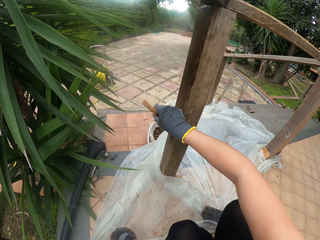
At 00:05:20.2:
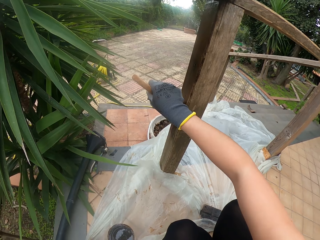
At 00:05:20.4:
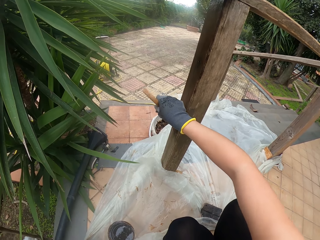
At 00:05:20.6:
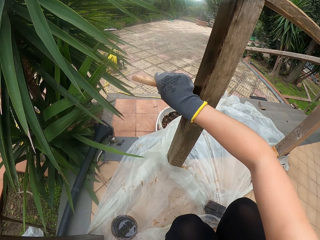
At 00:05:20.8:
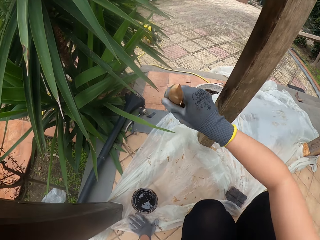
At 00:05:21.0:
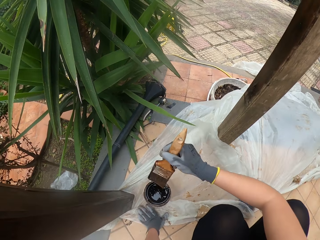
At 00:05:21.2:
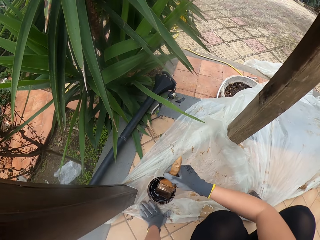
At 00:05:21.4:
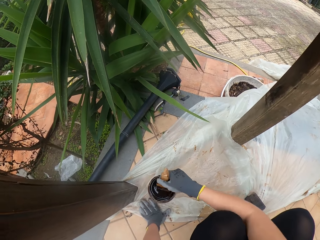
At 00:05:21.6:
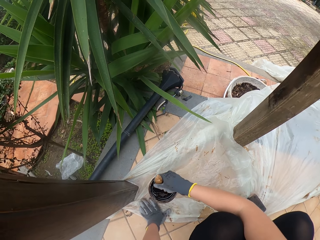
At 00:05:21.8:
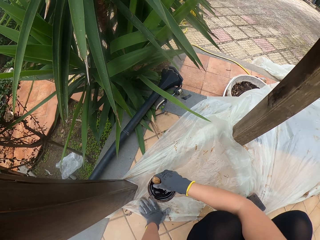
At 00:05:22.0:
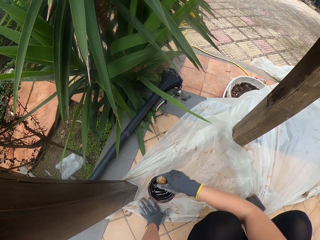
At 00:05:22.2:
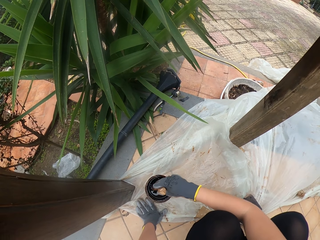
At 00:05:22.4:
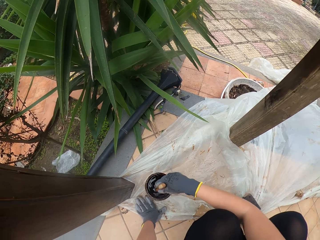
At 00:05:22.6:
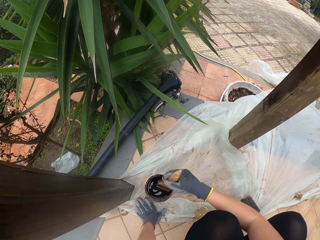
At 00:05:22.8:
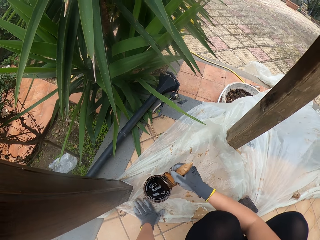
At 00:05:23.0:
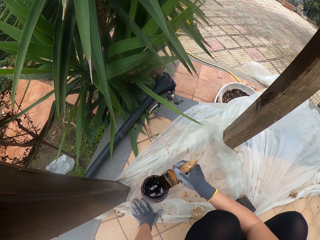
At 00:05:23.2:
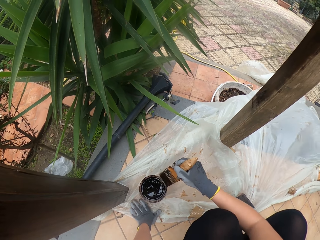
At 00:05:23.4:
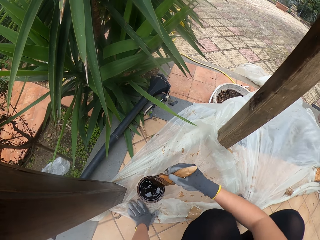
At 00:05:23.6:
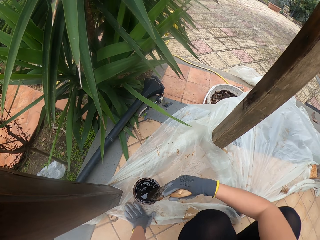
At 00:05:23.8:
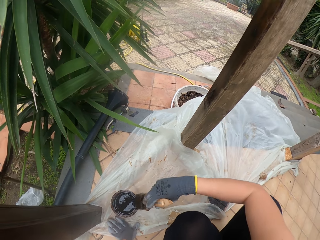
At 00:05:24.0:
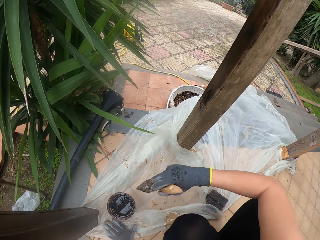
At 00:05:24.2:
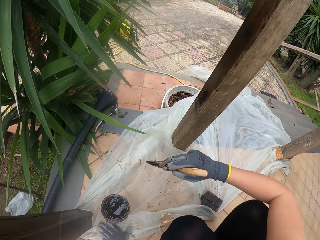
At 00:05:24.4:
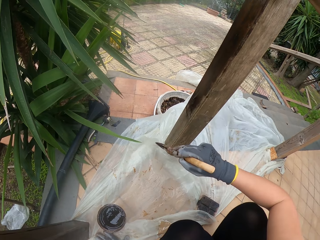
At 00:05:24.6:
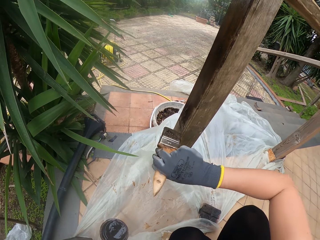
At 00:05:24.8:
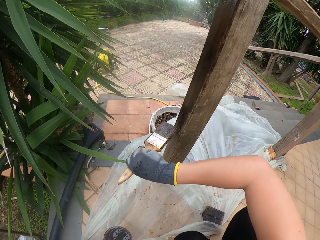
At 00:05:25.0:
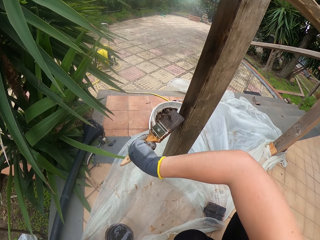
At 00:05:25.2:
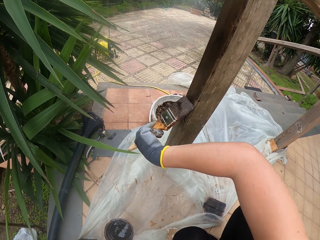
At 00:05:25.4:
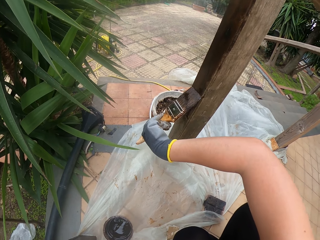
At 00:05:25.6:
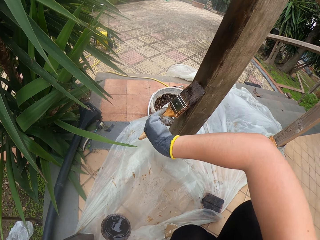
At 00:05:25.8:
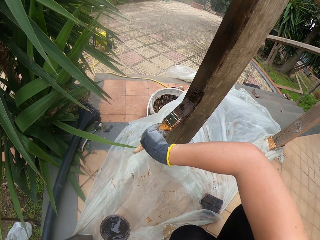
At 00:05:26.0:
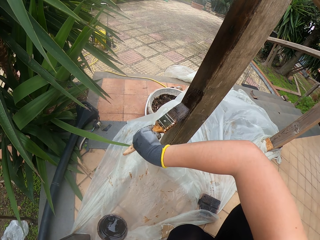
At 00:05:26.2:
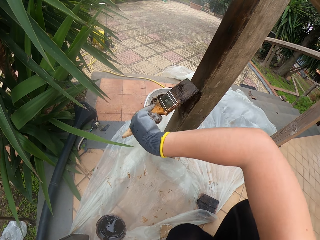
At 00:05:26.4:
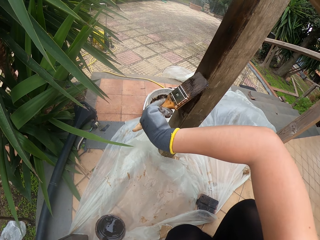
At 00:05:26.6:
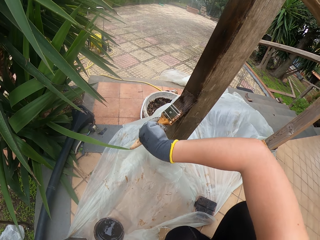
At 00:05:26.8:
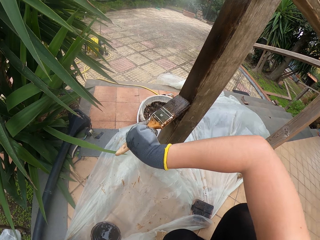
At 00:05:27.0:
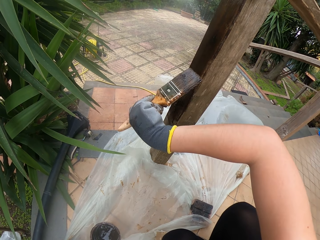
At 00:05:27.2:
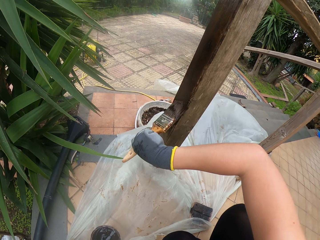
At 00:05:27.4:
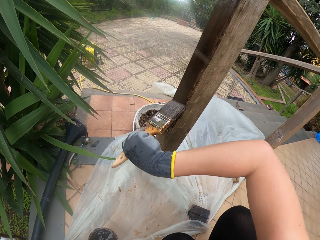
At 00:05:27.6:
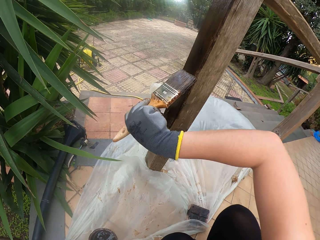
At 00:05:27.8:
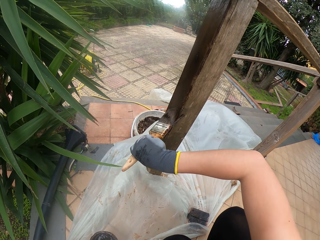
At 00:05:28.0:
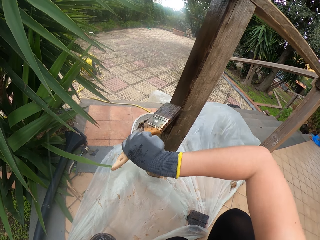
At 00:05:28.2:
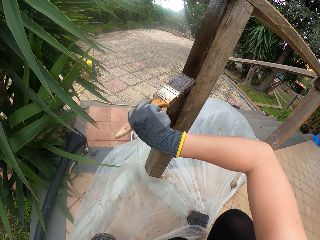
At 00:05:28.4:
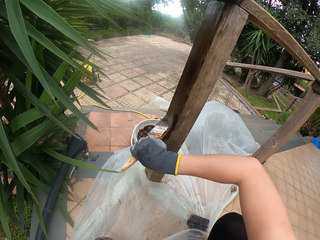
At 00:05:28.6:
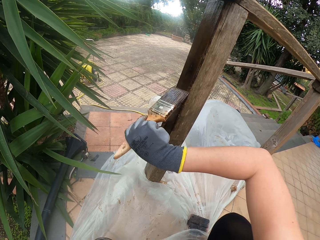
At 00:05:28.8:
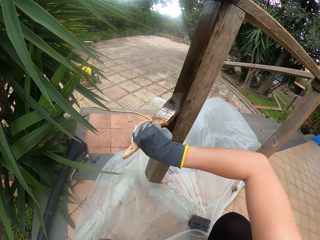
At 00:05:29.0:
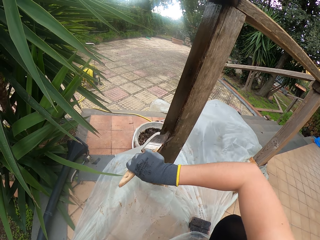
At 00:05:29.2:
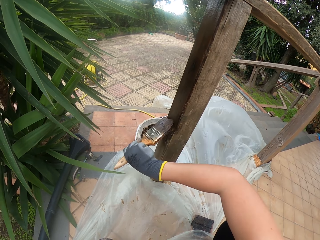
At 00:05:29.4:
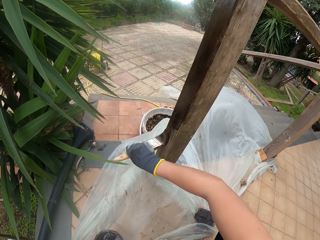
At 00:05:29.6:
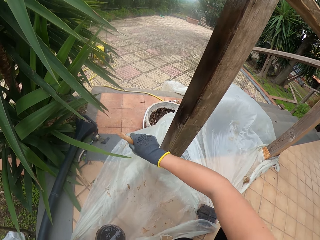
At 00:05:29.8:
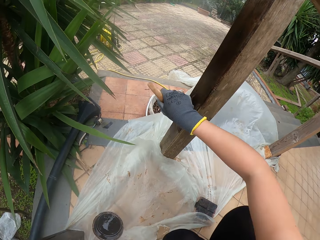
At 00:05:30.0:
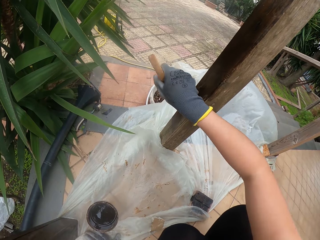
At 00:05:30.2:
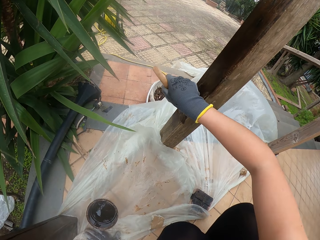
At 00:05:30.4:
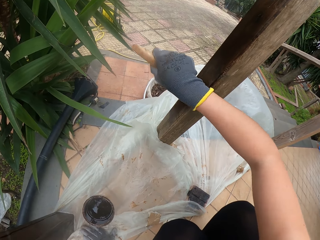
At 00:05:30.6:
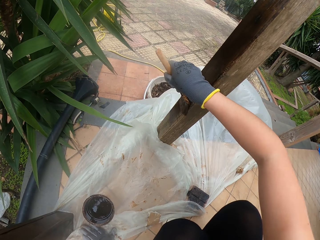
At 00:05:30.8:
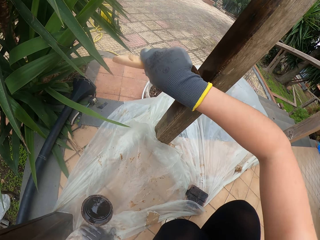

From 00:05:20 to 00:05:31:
The camera wearer dips a paint brush into the paint. They wipe the paint brush. They paint the wooden railings.

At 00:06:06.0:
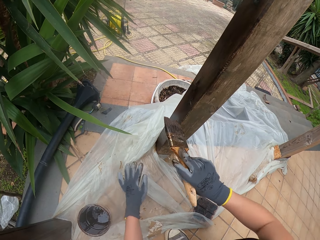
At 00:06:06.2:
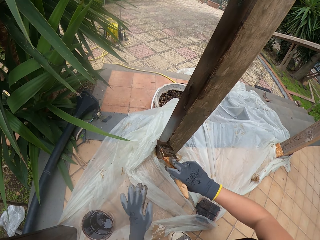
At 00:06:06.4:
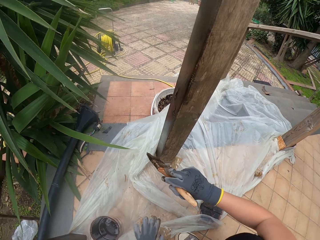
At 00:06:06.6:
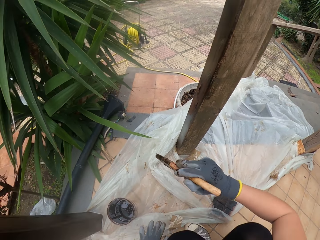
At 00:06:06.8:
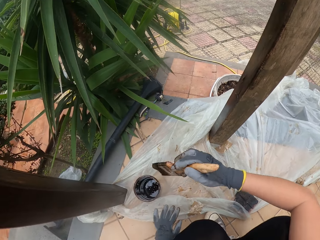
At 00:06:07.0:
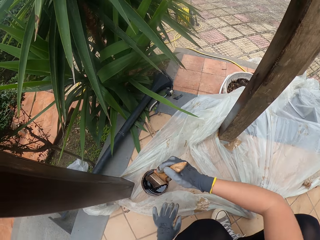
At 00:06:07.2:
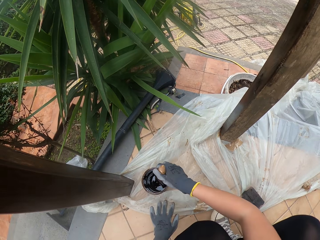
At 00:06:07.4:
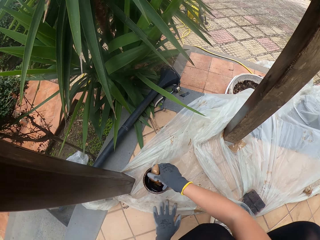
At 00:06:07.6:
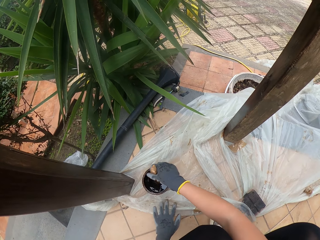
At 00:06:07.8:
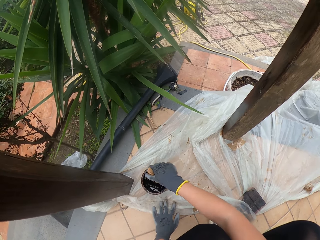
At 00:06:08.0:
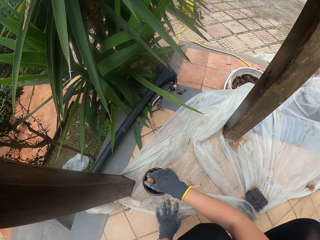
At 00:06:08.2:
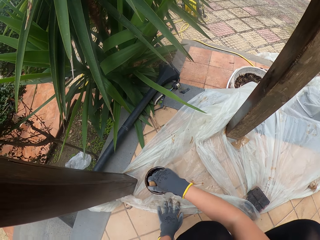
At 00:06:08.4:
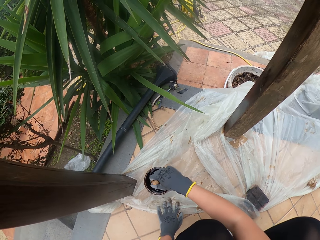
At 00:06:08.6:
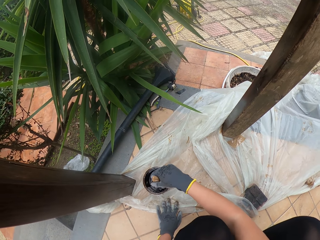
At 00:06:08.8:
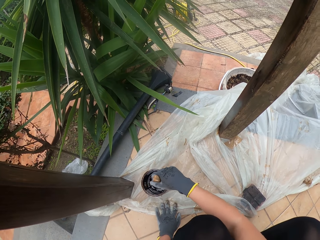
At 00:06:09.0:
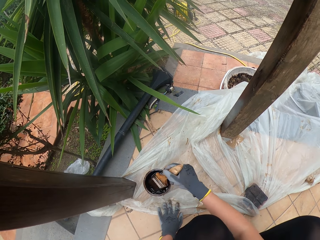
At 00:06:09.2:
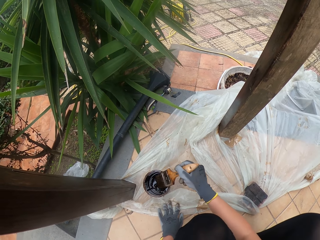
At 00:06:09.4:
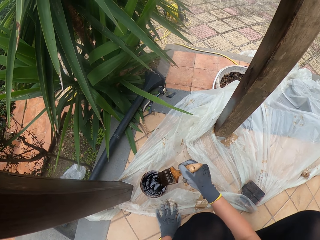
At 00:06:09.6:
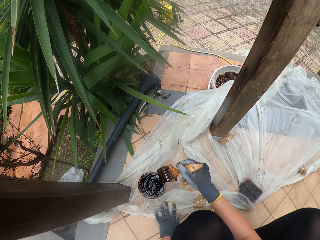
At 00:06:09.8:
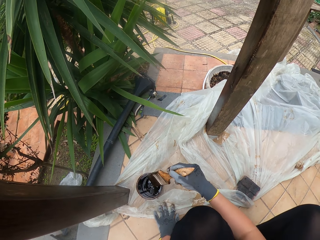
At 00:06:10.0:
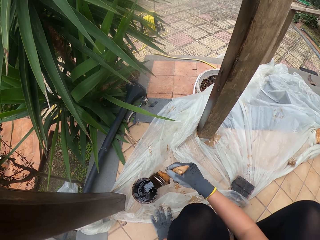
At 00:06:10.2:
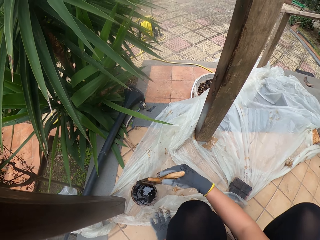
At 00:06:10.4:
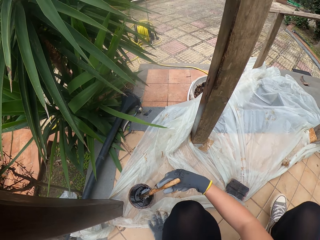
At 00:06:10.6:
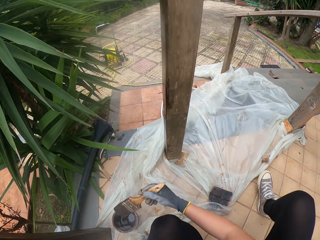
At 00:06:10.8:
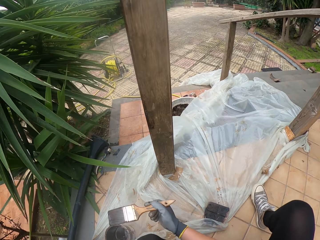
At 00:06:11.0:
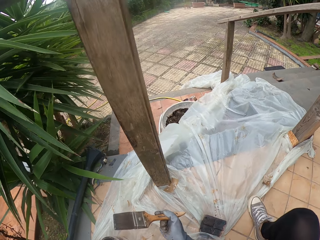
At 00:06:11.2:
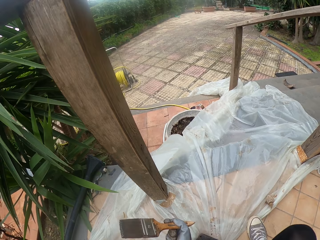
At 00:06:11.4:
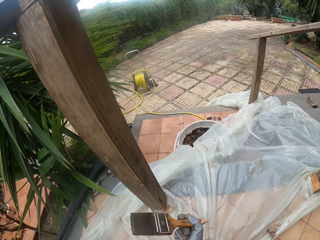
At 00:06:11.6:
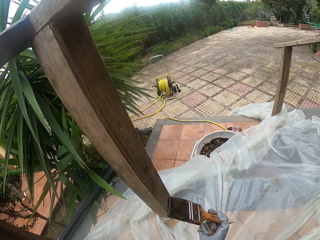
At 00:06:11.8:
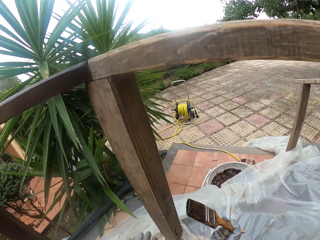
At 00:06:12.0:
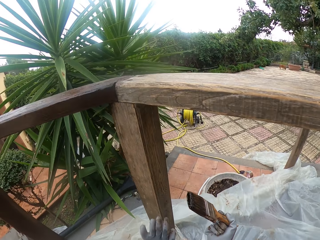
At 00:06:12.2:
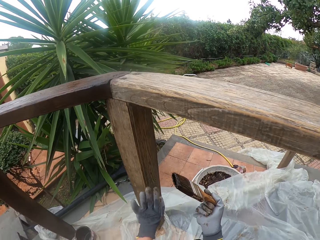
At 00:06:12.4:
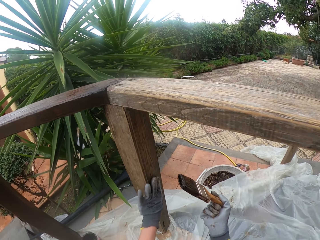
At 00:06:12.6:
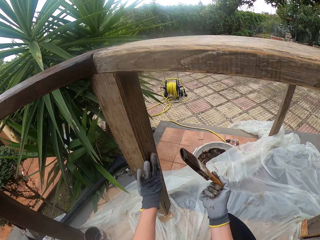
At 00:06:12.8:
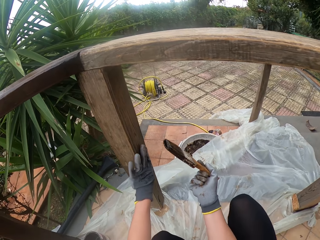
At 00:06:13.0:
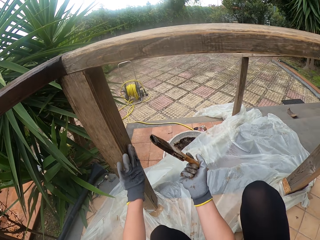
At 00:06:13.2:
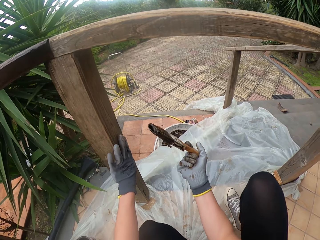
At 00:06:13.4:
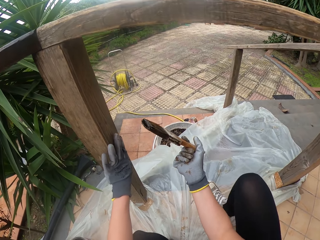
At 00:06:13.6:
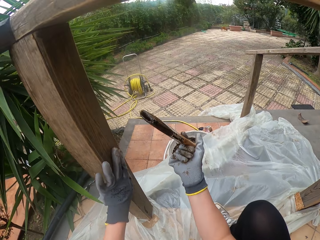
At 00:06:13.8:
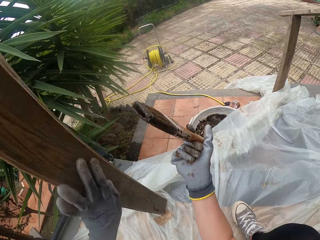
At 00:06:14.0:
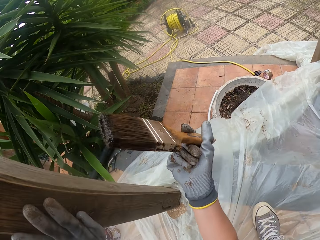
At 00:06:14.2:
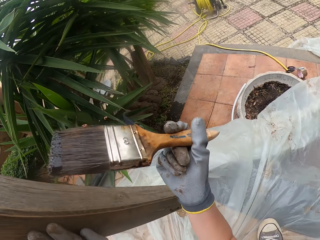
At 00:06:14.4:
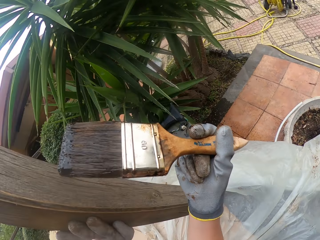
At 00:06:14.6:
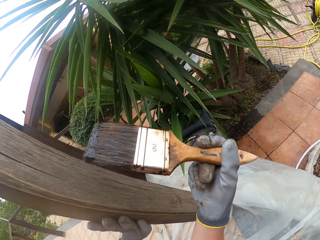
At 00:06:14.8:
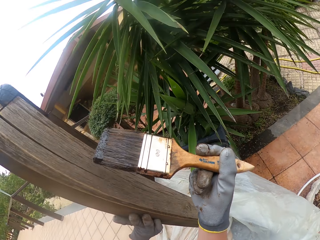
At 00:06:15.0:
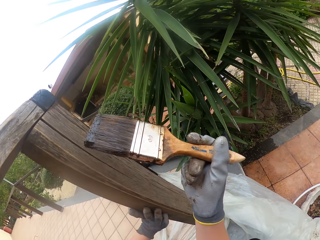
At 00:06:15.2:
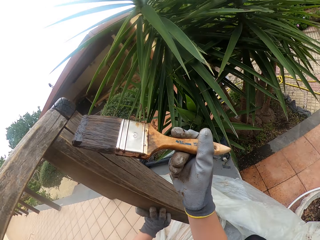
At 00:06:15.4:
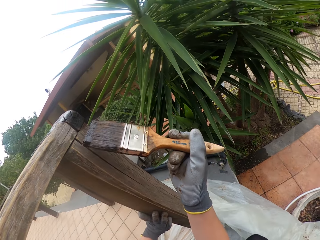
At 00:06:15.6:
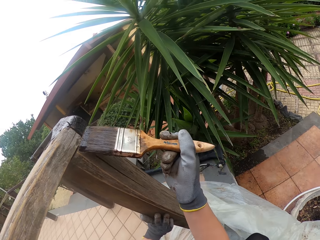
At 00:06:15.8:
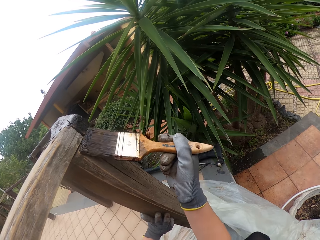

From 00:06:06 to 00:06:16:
The camera wearer dips a paint brush into the paint. They wipe the paint brush. They hold the wooden railings with the left hand. They paint the wooden railings.
